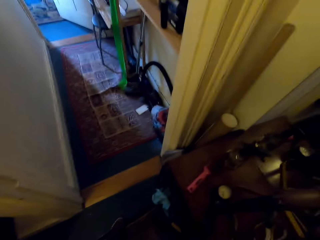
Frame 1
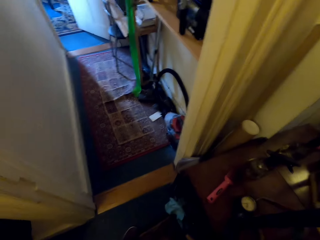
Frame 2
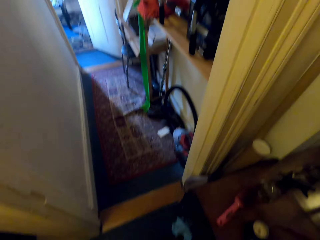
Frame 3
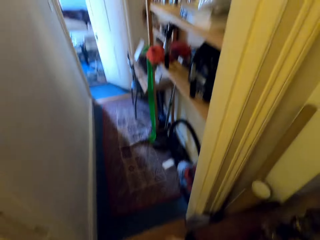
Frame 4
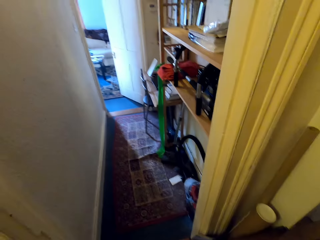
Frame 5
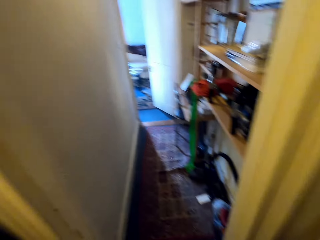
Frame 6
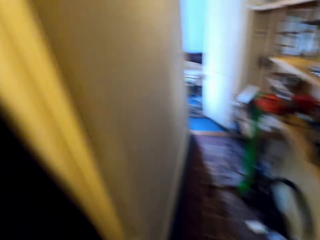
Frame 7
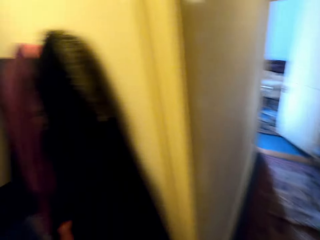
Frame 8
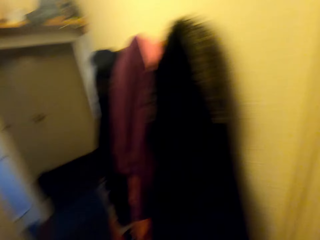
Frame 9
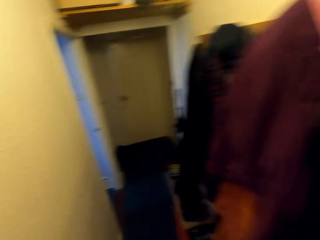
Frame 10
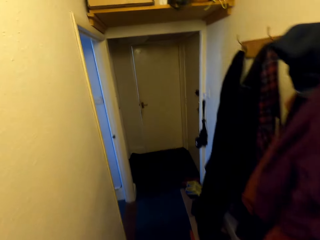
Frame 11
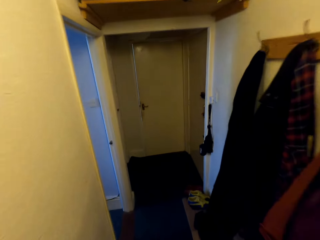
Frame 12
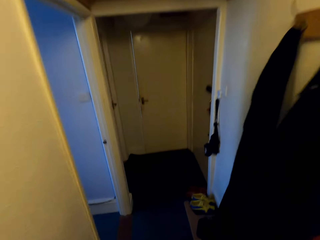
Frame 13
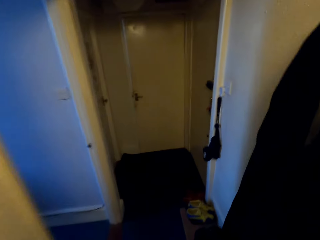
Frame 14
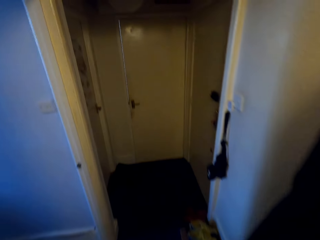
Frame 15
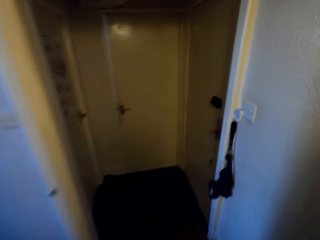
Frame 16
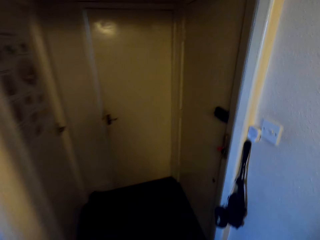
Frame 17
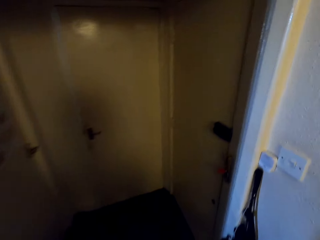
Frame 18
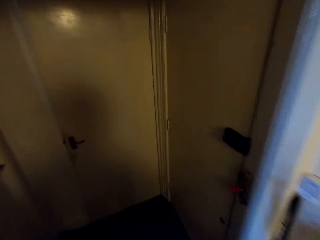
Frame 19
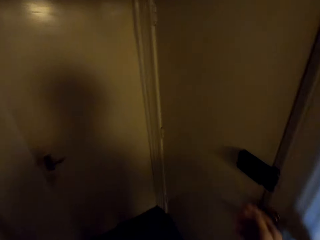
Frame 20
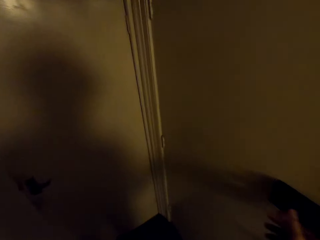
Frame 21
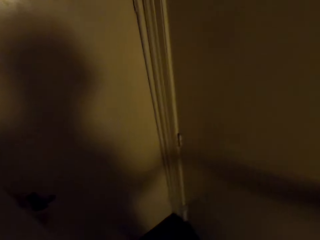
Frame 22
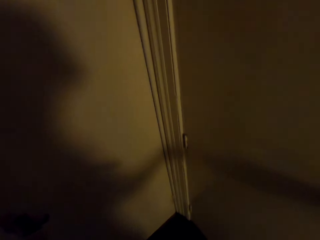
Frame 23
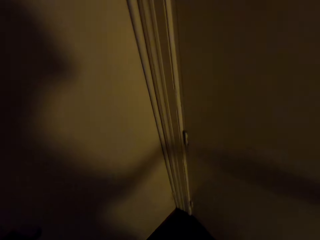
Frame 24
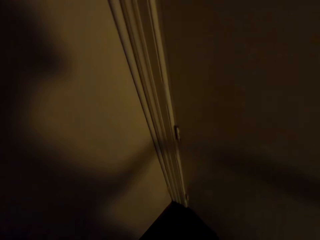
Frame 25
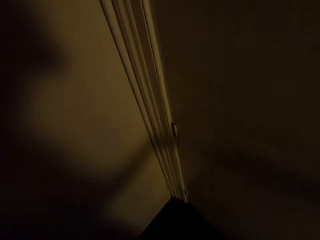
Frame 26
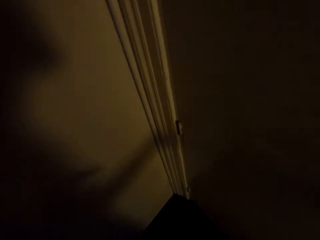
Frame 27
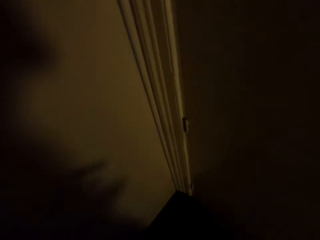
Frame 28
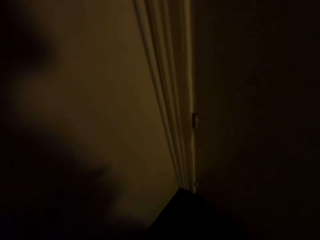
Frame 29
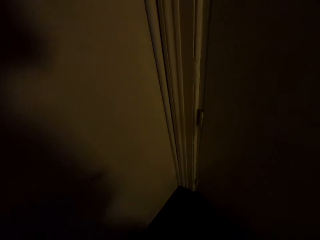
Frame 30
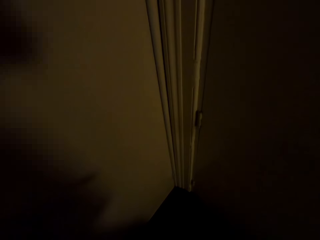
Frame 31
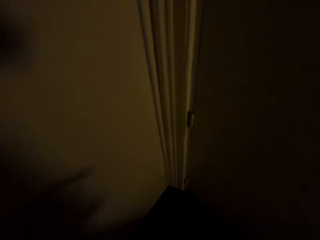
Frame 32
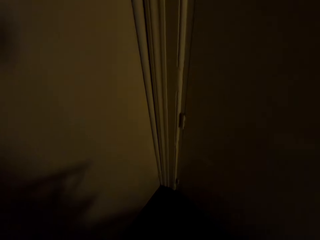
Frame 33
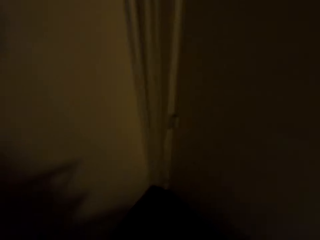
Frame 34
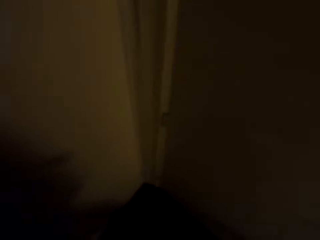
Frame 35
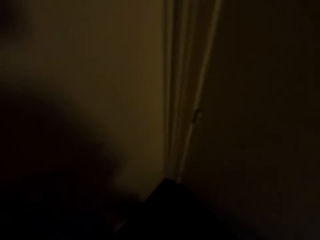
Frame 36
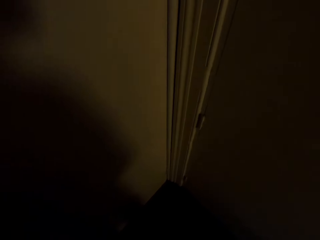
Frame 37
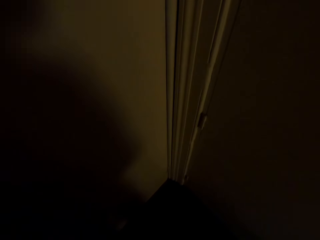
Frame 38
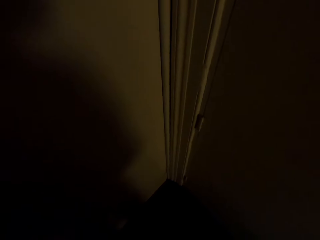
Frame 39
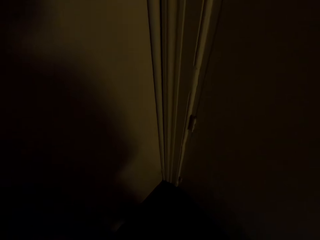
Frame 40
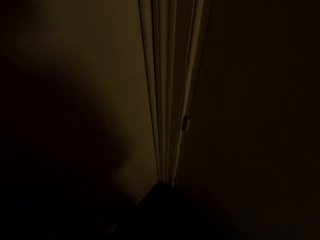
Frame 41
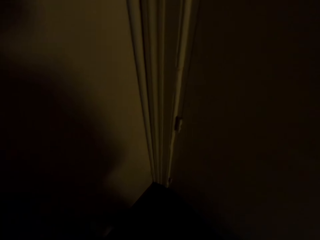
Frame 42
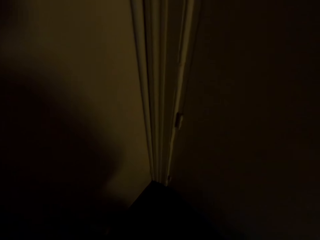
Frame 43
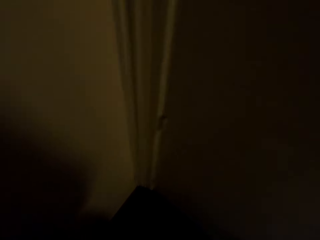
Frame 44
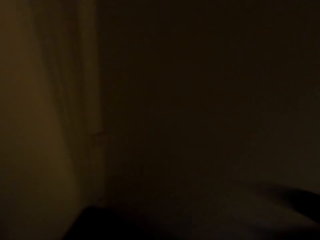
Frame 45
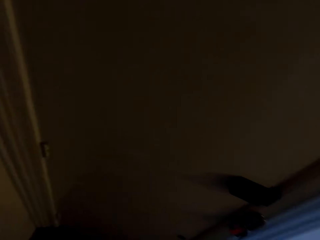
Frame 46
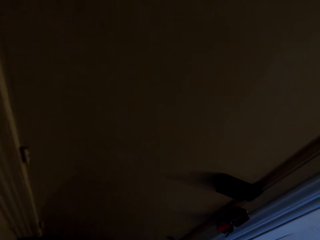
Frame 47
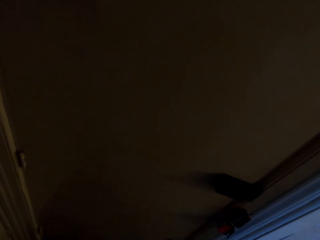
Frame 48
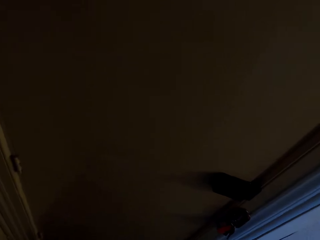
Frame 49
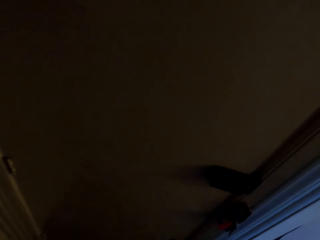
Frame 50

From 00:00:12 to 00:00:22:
The camera wearer walks in a hallway. He touches a lock on a door with his right hand.

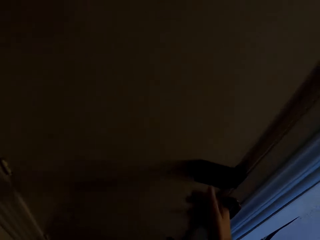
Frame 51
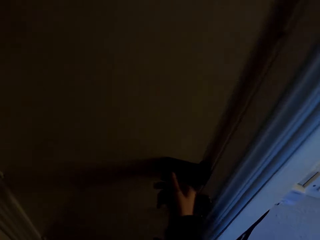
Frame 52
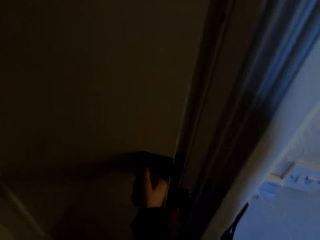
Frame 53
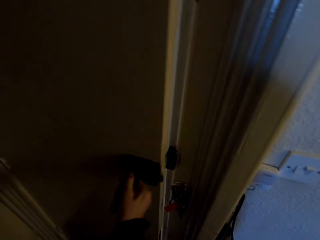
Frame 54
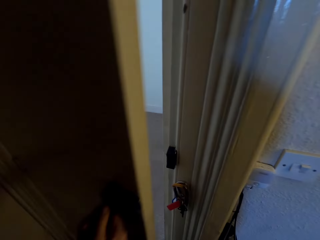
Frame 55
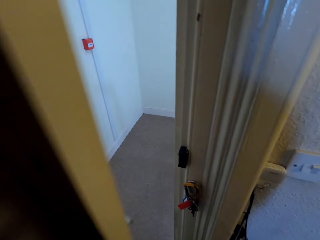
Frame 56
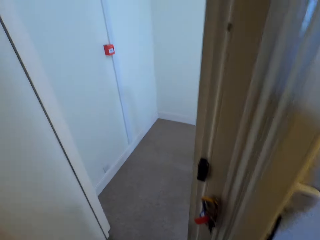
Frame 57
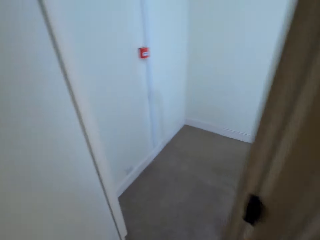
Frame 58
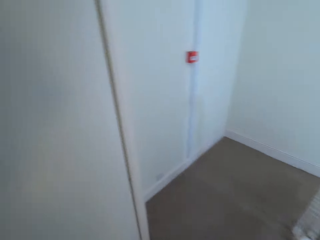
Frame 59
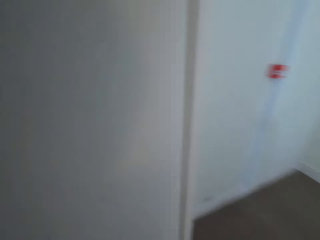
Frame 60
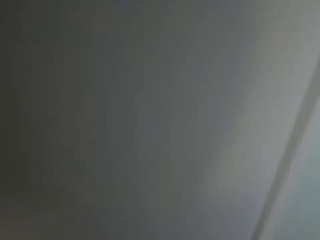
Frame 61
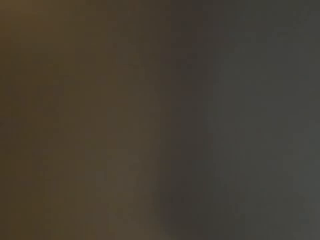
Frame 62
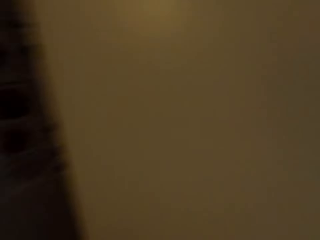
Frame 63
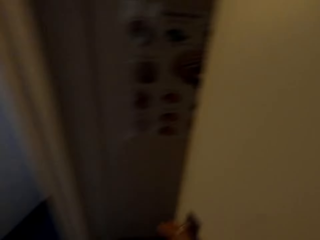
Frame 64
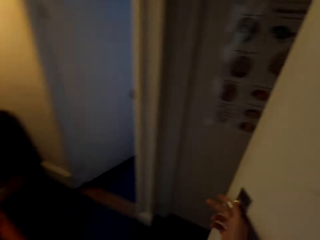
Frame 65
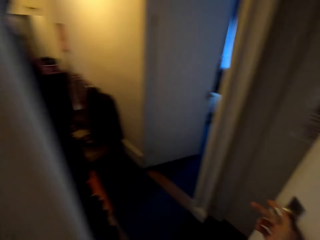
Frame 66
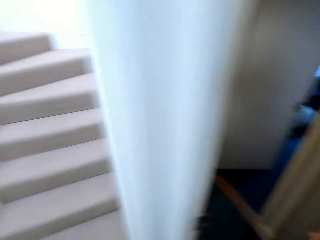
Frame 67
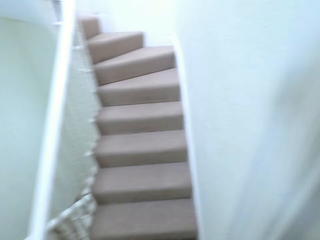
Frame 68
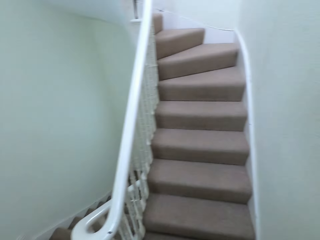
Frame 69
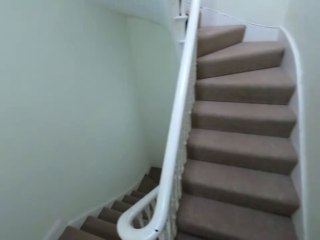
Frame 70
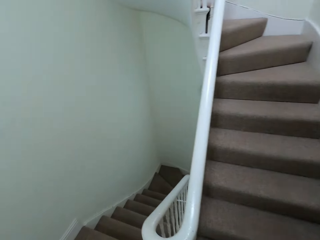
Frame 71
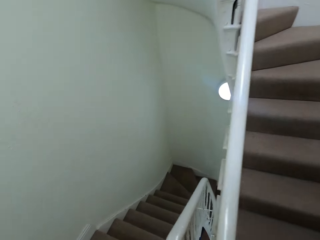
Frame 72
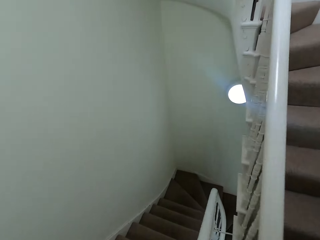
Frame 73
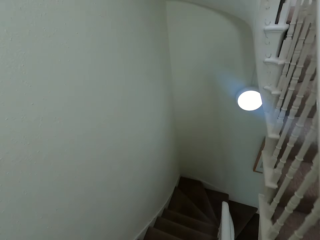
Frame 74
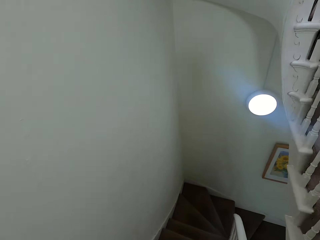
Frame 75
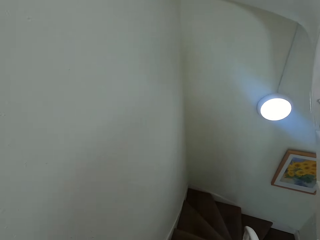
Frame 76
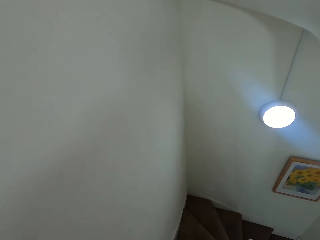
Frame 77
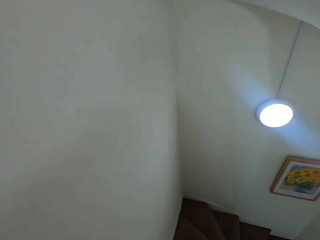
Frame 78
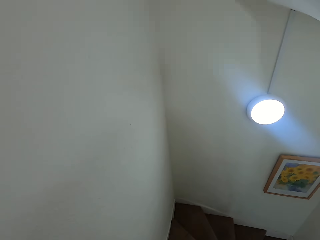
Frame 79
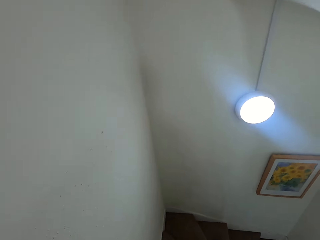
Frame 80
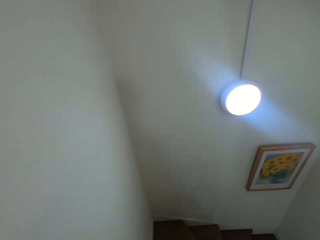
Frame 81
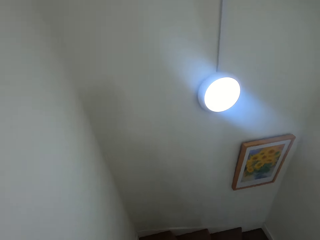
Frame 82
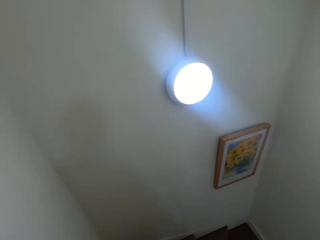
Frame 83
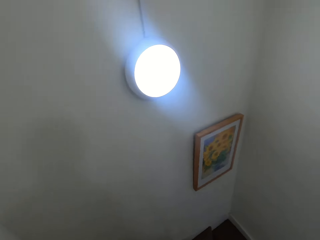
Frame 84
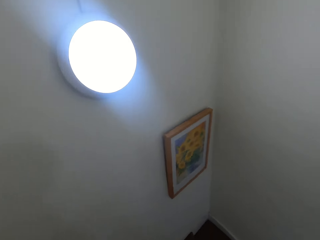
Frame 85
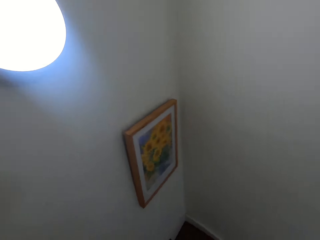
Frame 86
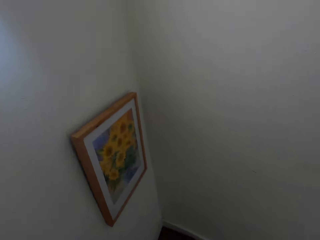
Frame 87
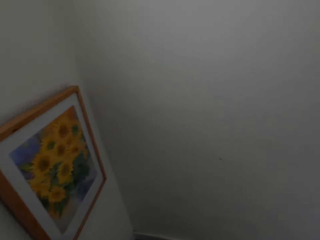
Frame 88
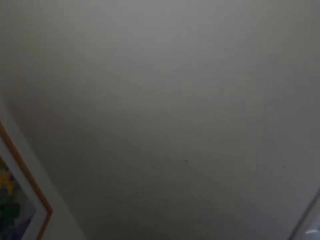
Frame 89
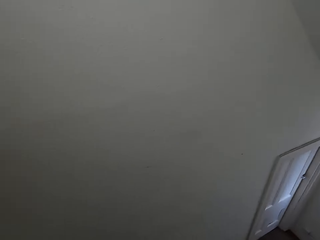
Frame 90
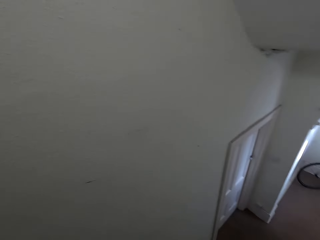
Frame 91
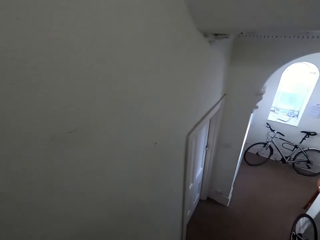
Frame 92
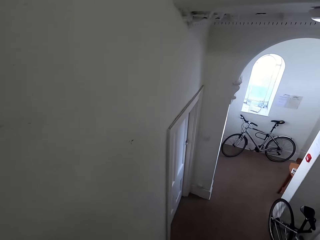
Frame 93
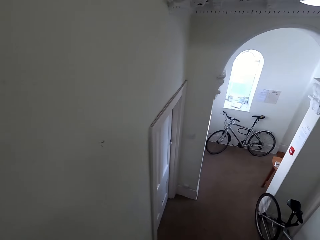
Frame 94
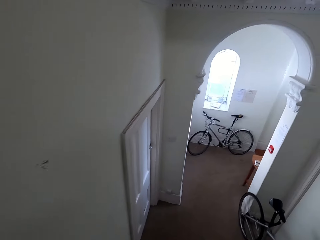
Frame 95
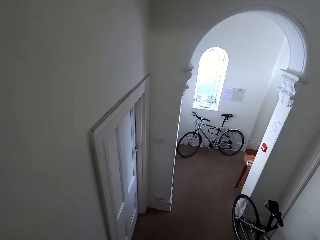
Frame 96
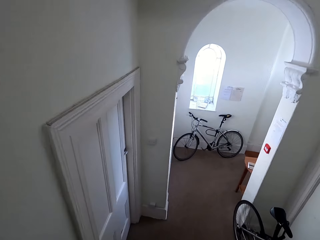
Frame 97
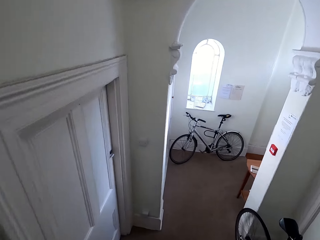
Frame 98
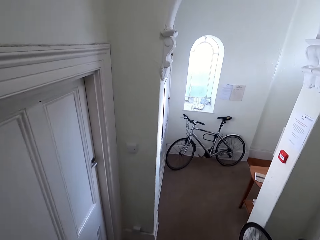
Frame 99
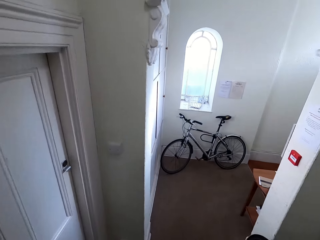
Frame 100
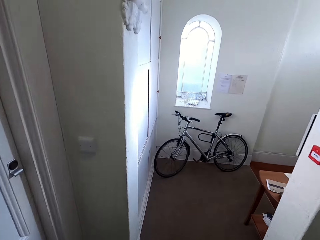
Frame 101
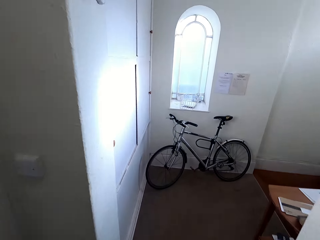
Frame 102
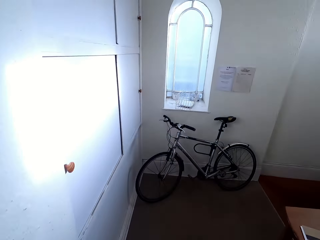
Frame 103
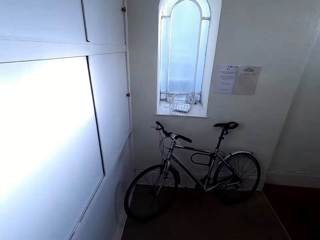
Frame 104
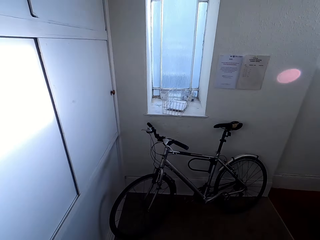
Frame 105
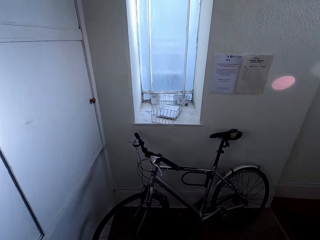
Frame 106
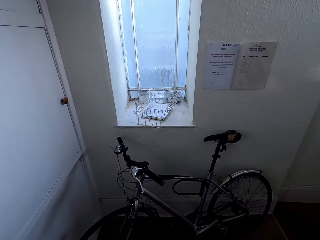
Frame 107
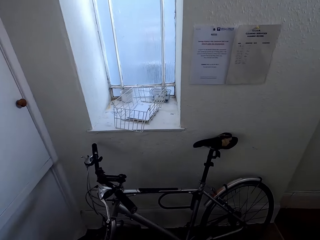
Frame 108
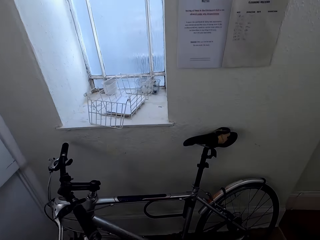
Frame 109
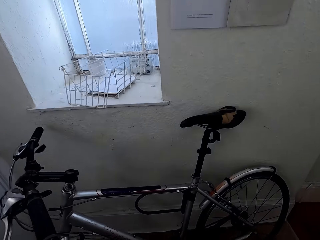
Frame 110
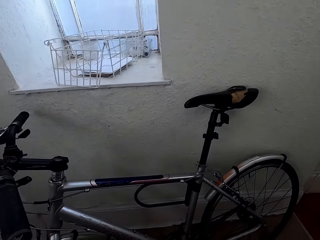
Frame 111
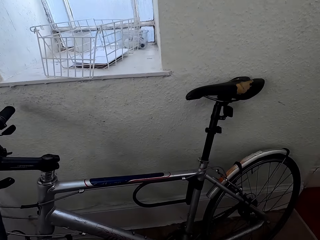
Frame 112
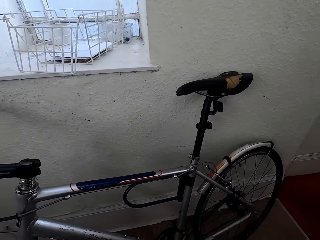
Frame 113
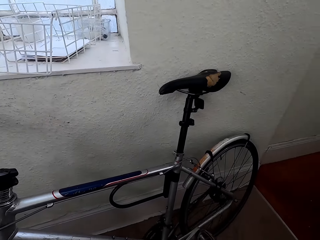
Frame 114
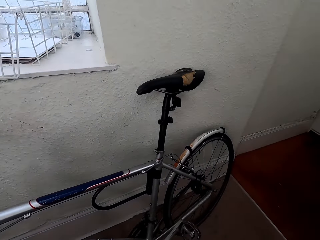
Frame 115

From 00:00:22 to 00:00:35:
The camera wearer unlocks the door with the lock of the door with his right hand. He opens the door. He walks down a staircase. He closes the door with the lock of the door with his right hand. He walks down the staircase.
